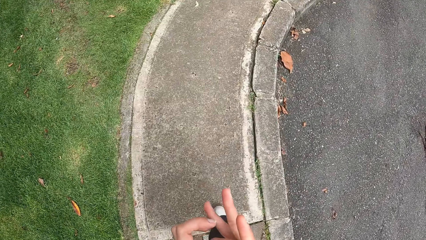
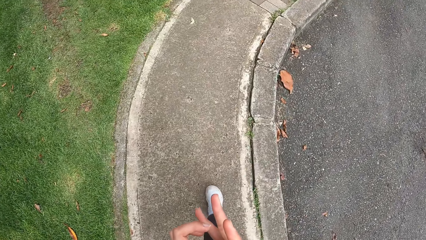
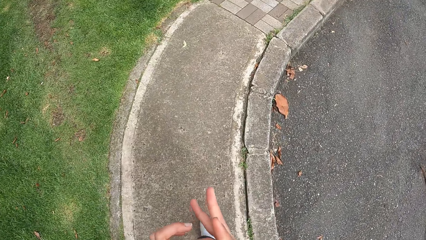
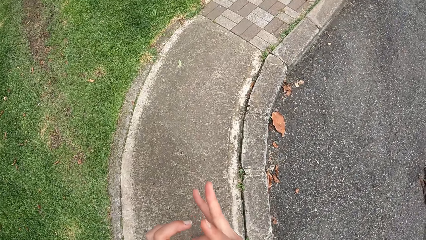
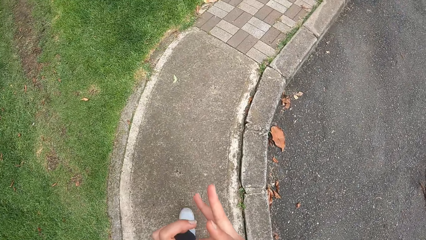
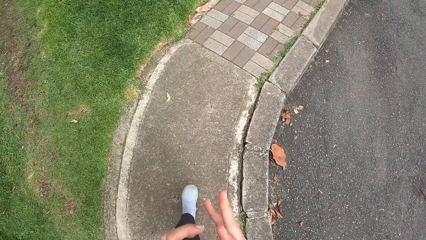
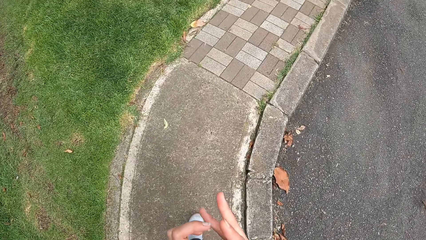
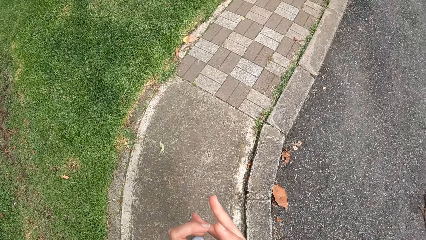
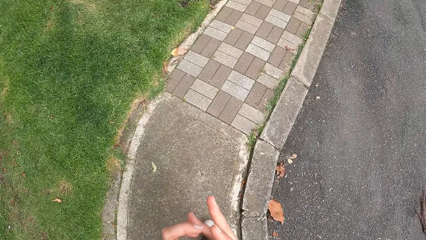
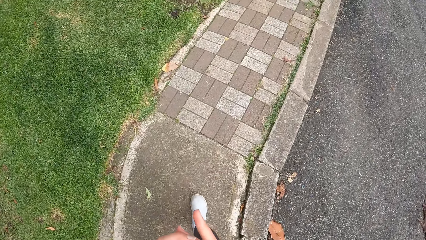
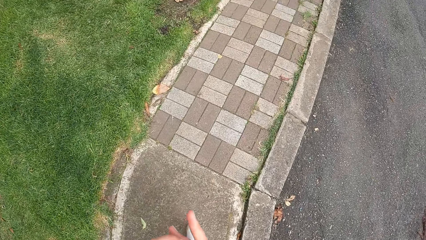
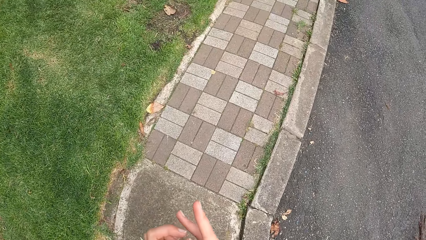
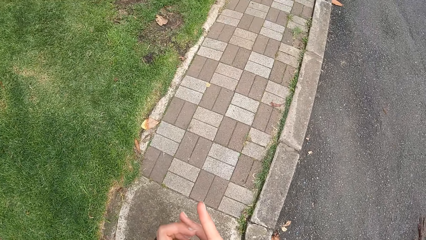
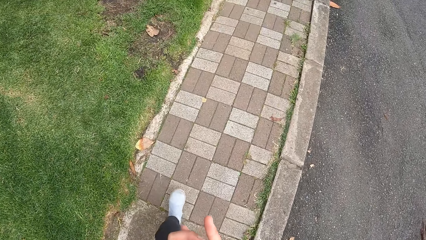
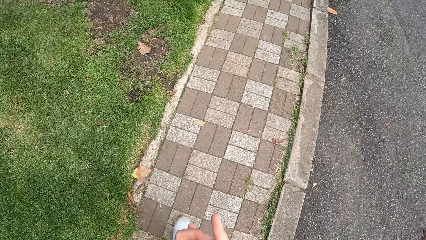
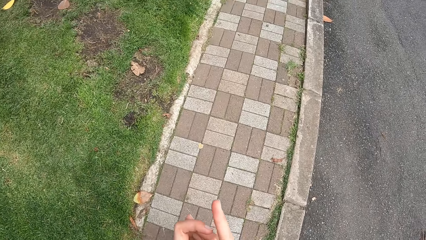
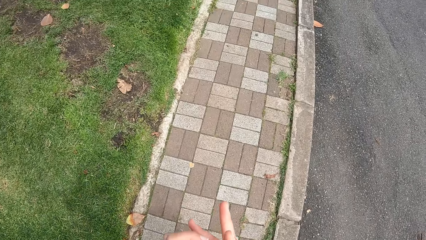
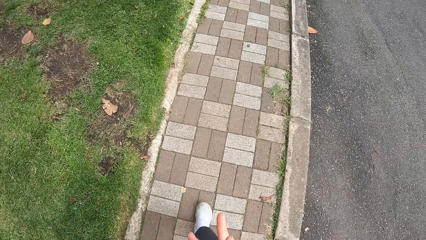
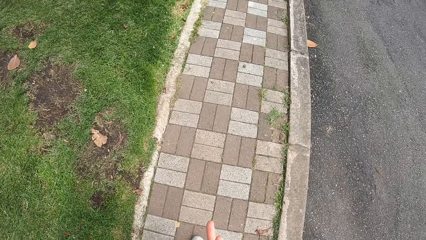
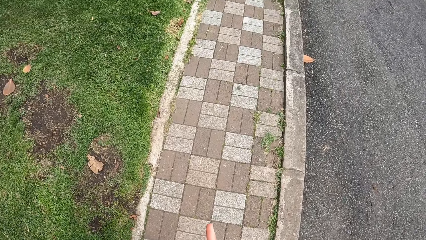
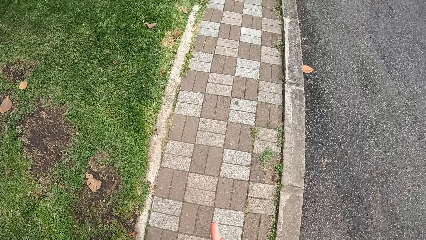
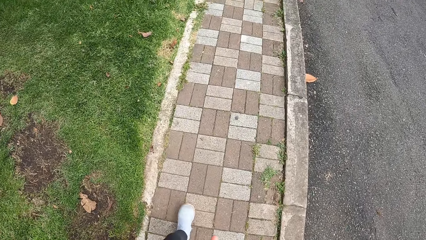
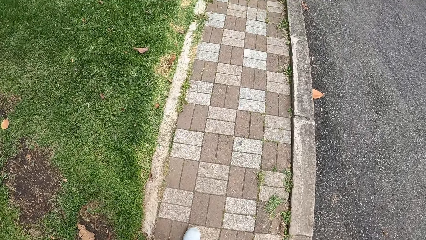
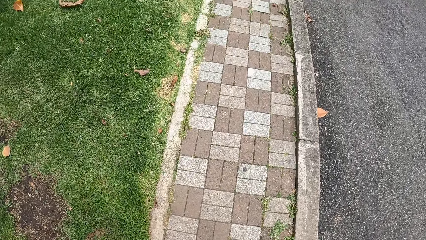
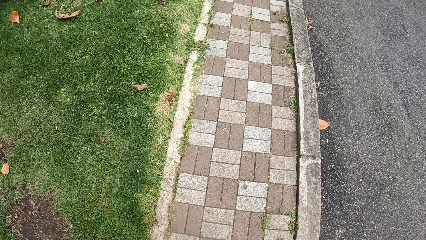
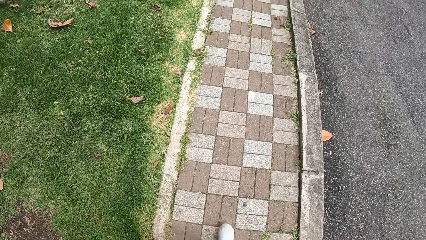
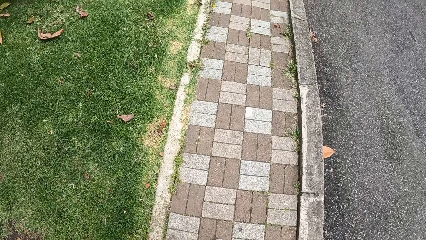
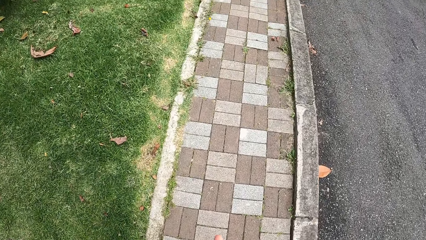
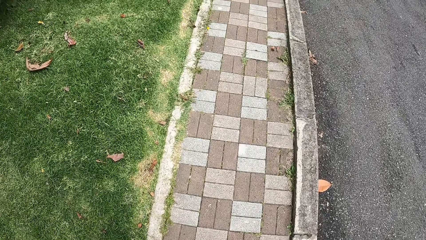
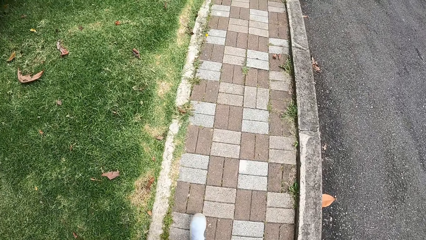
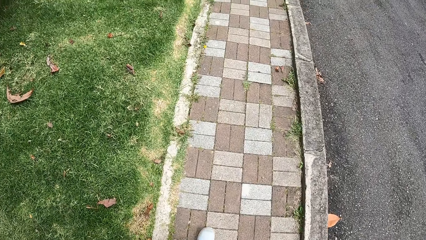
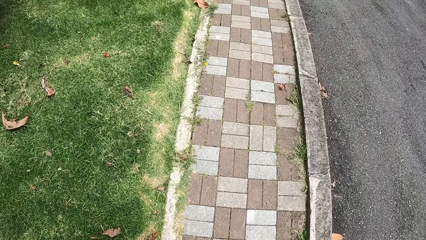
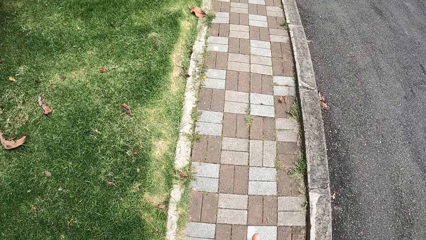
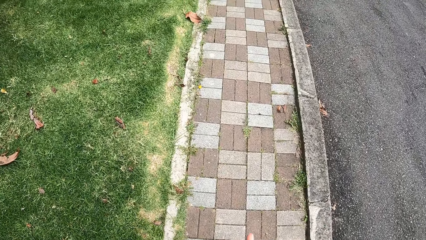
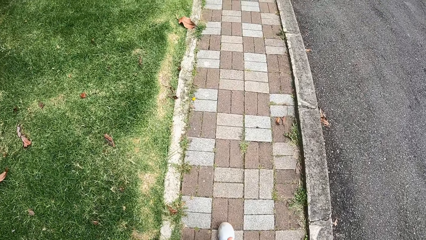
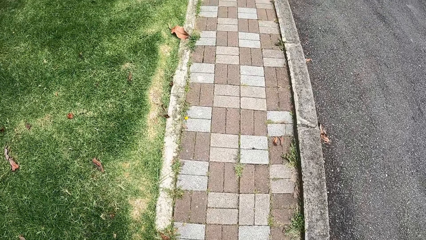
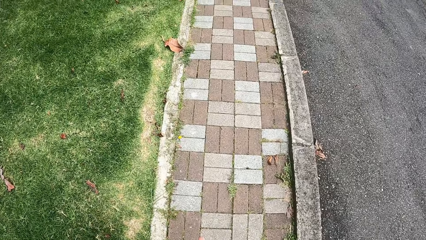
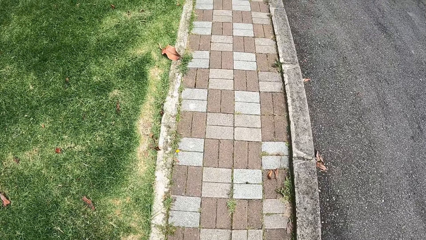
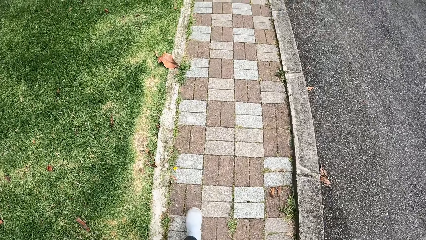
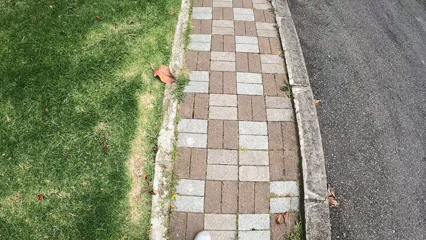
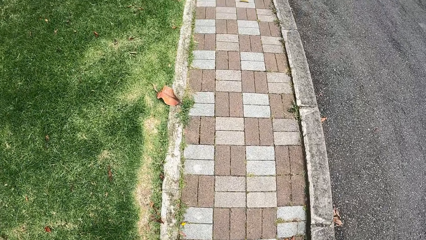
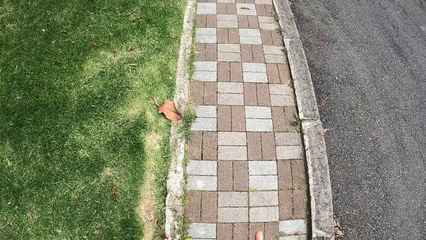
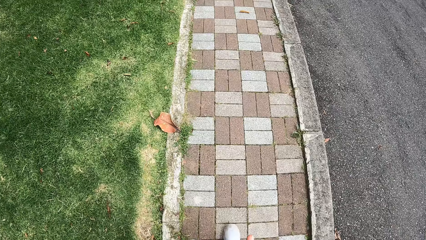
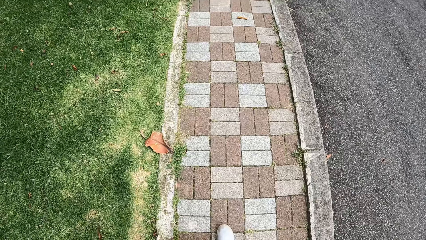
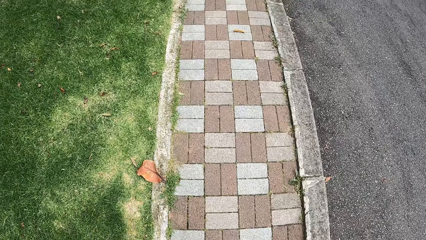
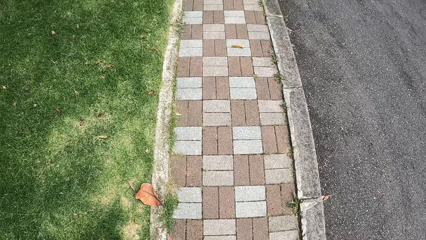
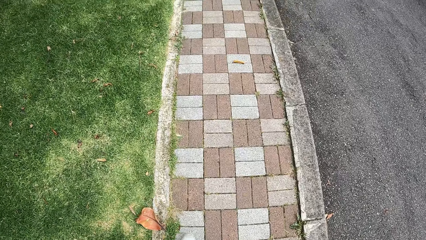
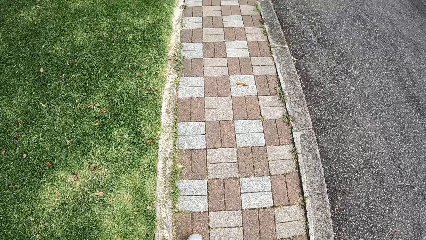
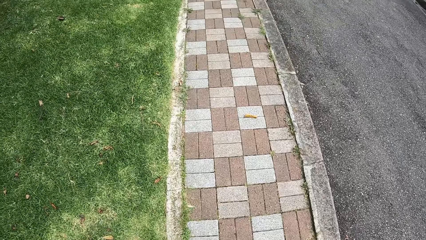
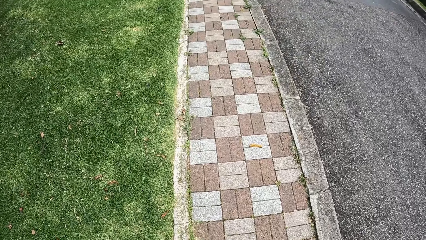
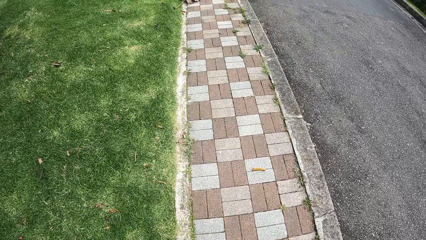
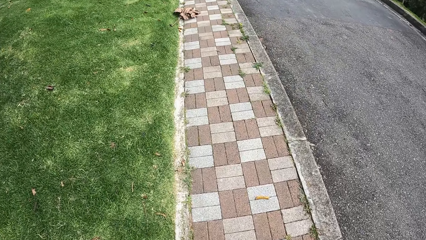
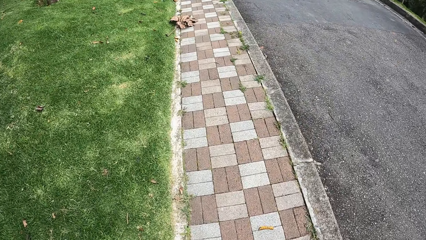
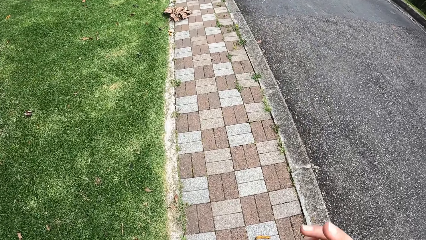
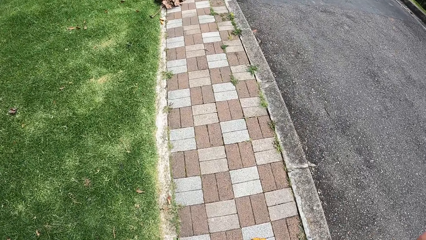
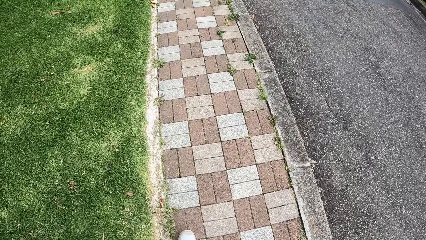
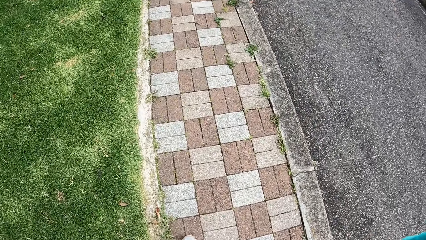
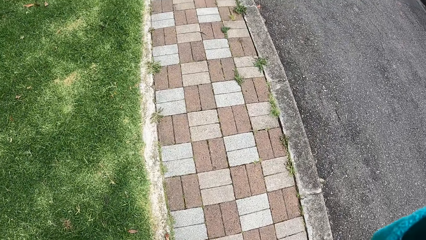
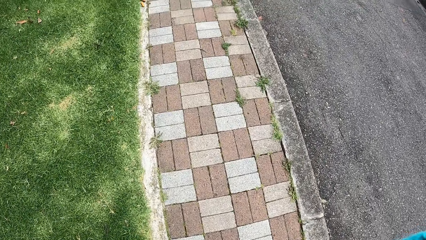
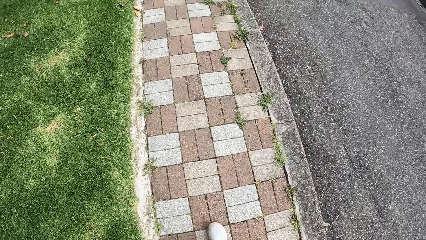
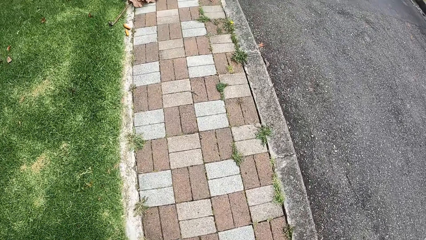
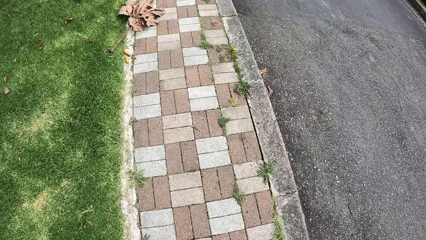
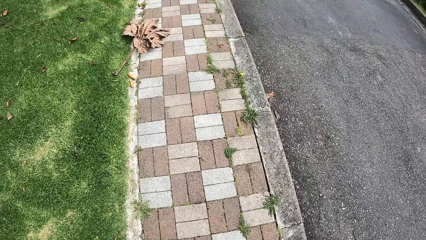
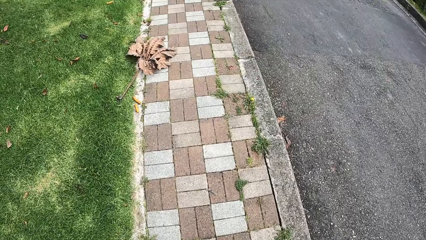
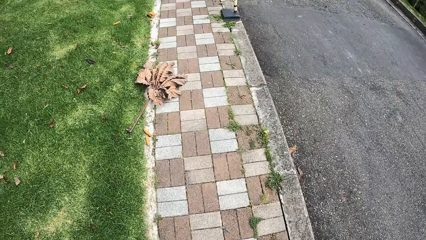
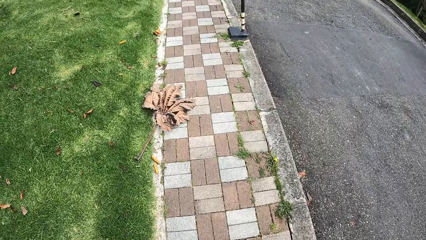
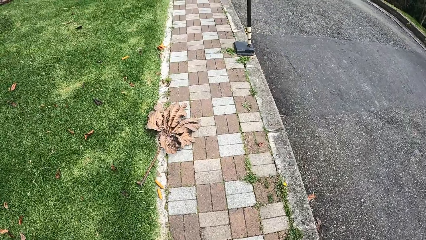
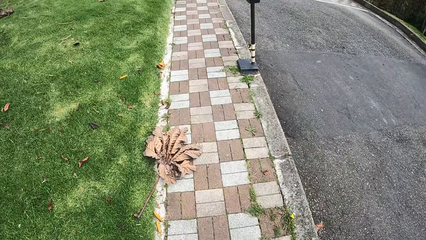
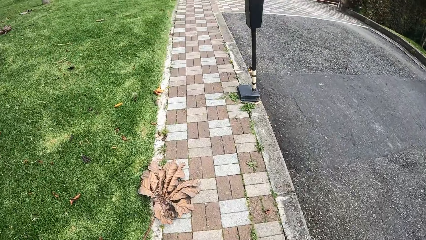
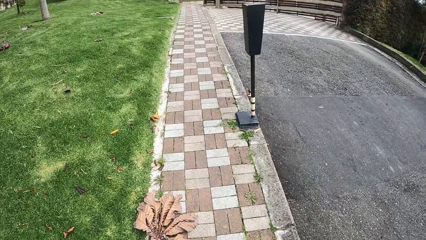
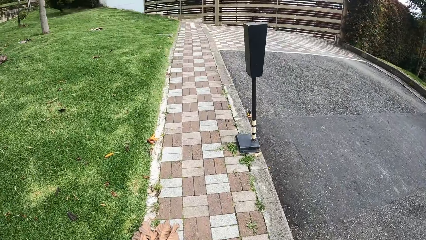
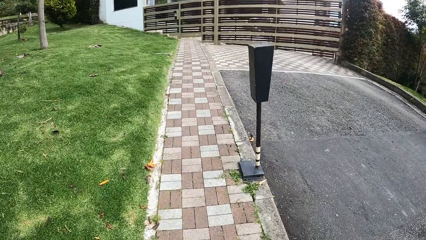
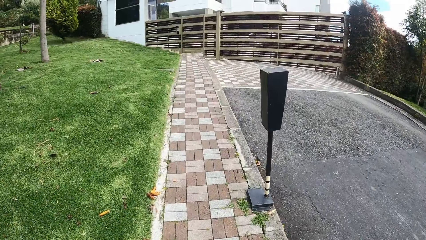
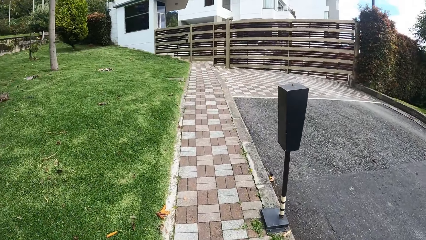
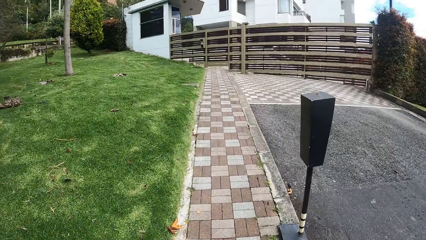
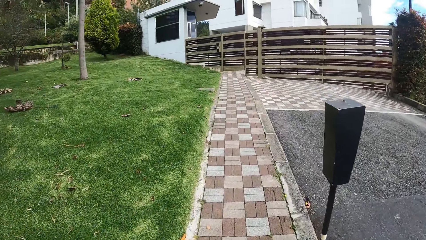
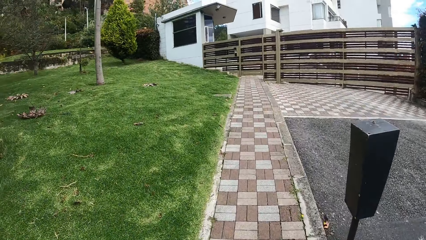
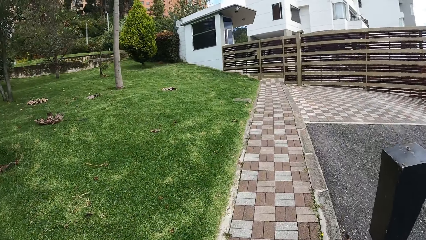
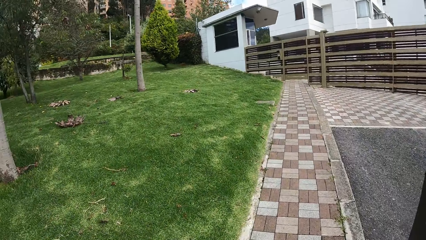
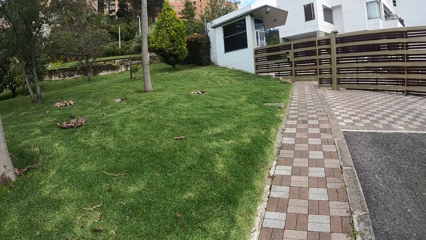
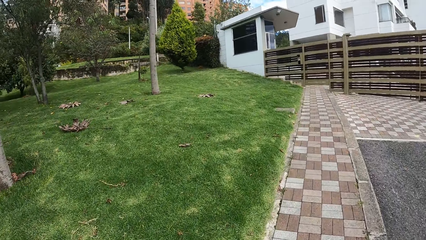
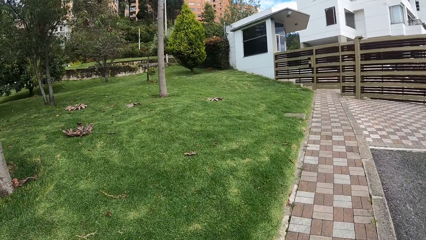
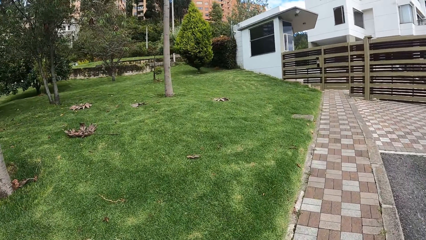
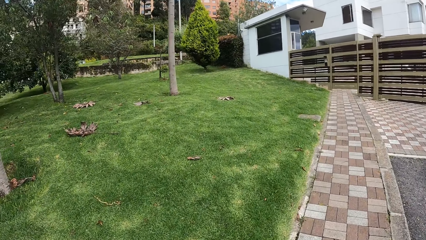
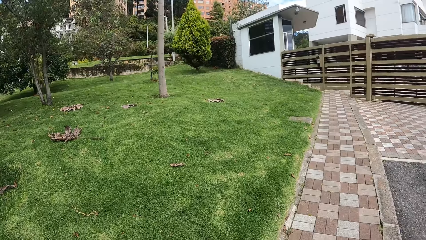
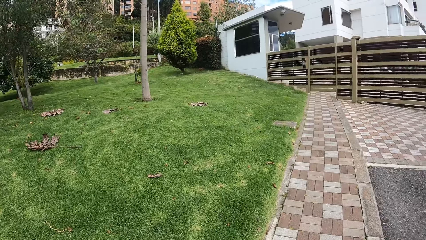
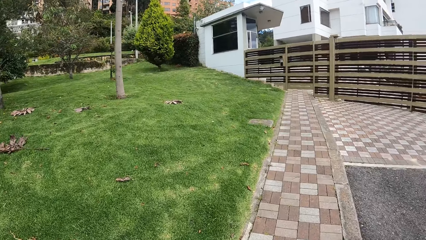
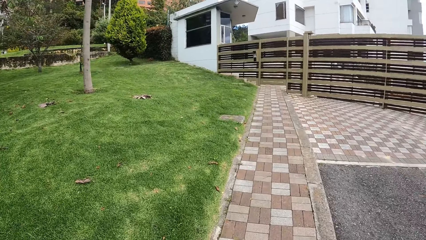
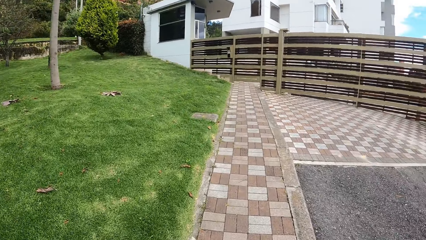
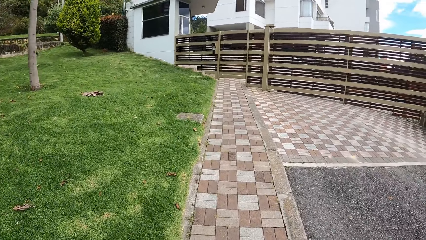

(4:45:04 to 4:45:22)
The camera wearer looks down. They walk to an apartment. They look ahead. They look around.
